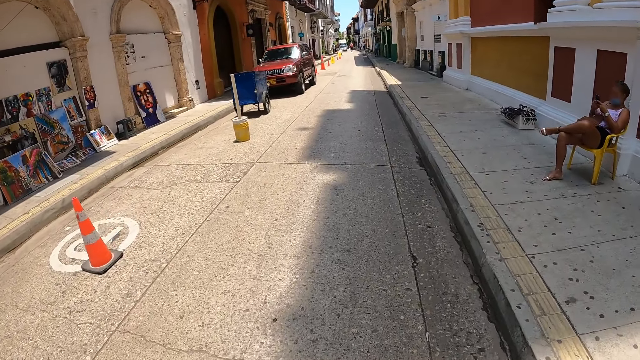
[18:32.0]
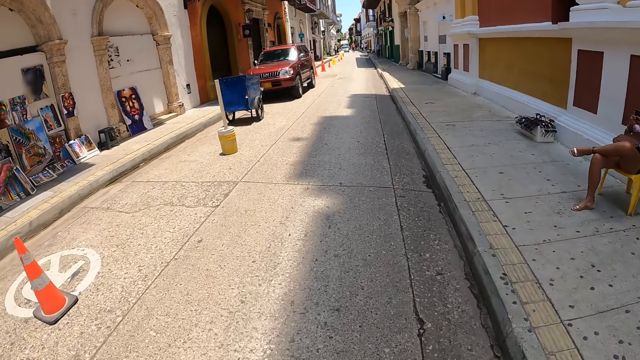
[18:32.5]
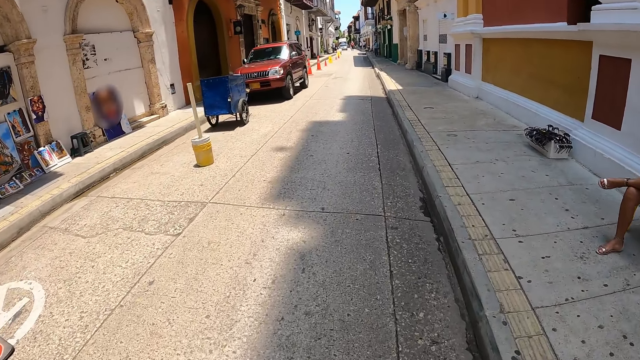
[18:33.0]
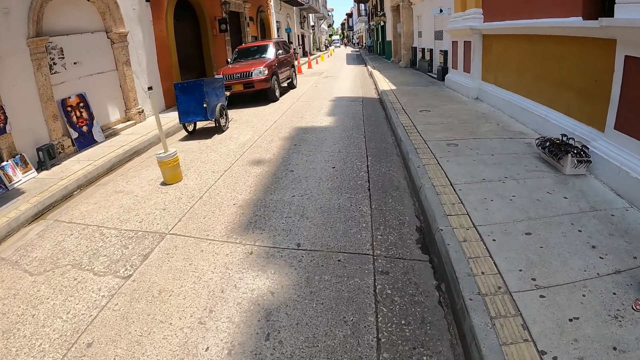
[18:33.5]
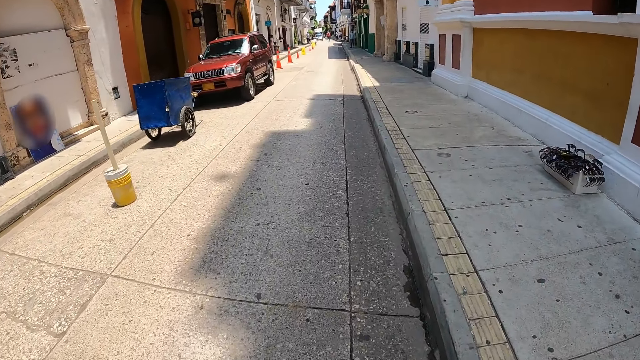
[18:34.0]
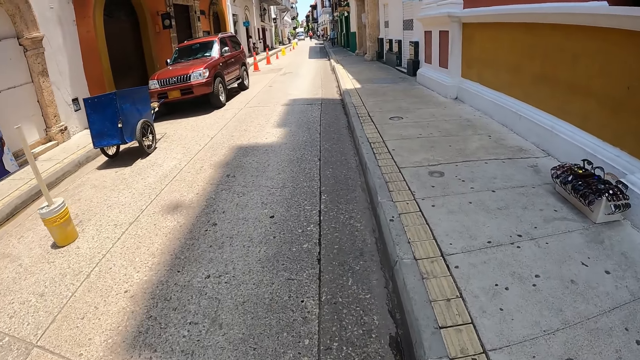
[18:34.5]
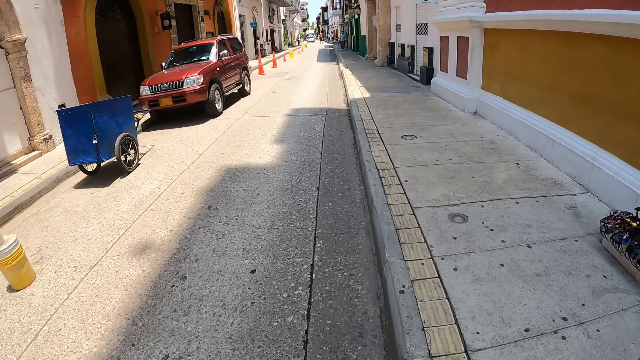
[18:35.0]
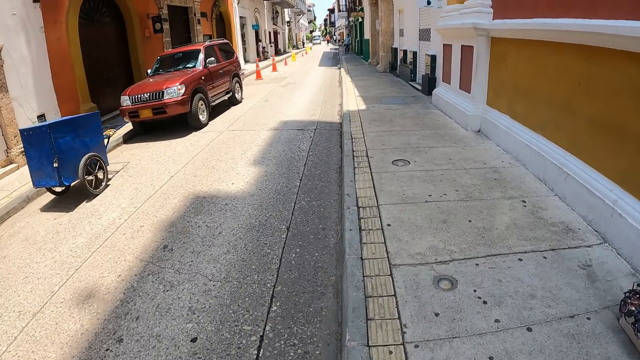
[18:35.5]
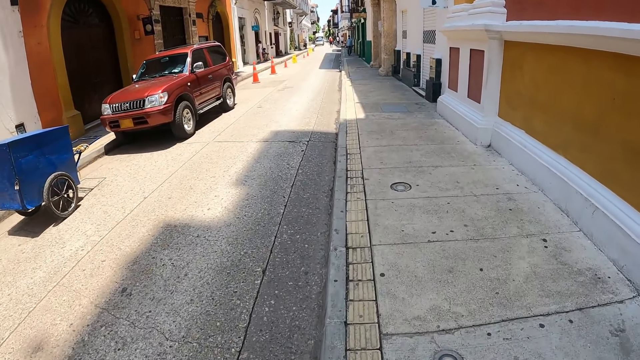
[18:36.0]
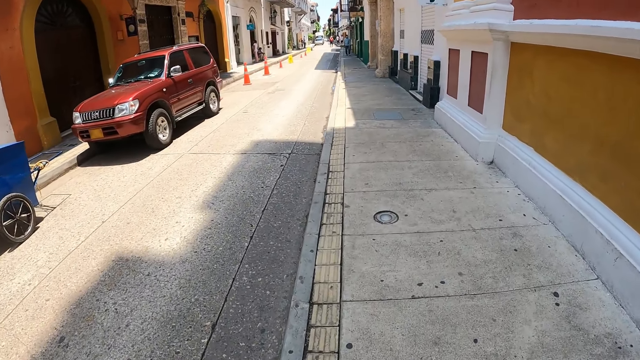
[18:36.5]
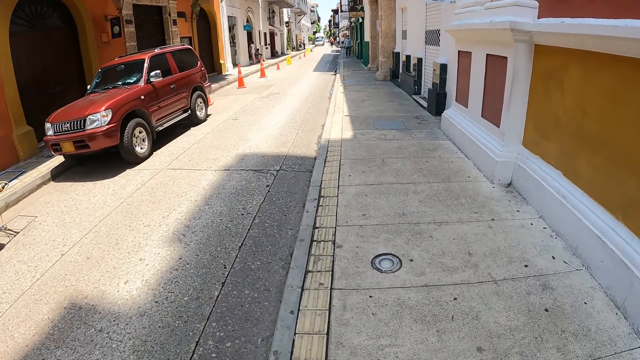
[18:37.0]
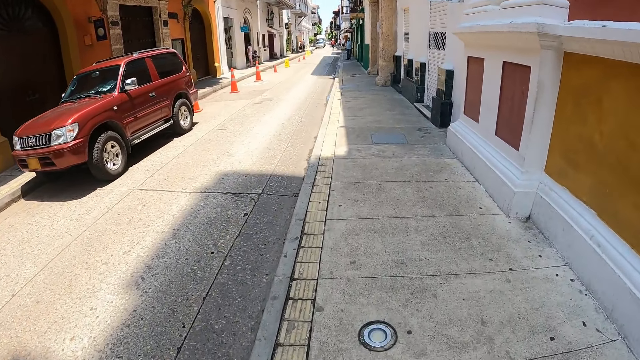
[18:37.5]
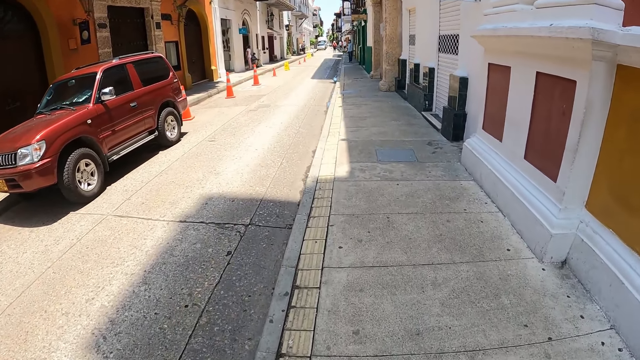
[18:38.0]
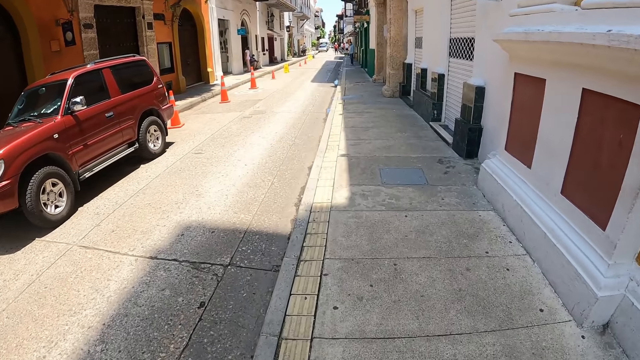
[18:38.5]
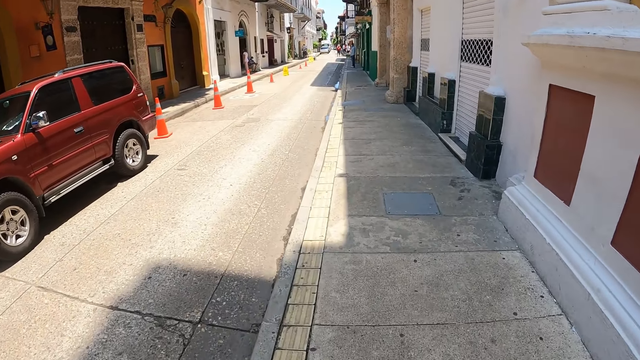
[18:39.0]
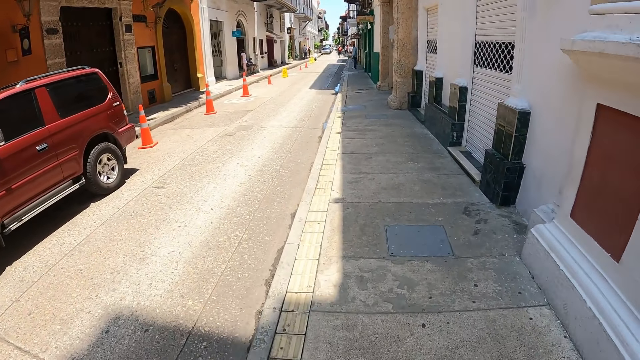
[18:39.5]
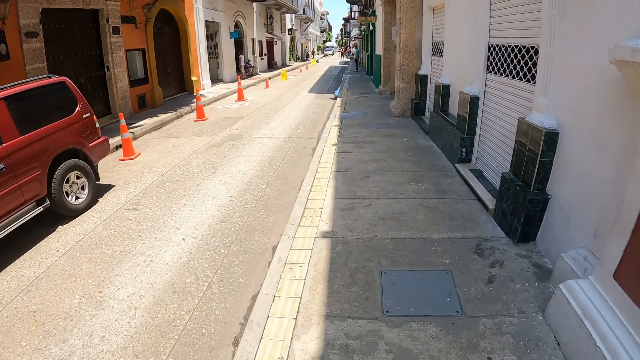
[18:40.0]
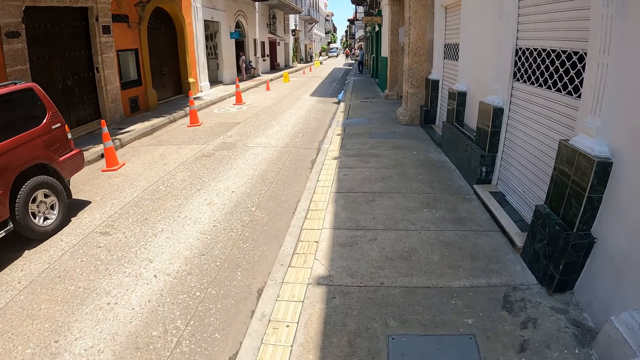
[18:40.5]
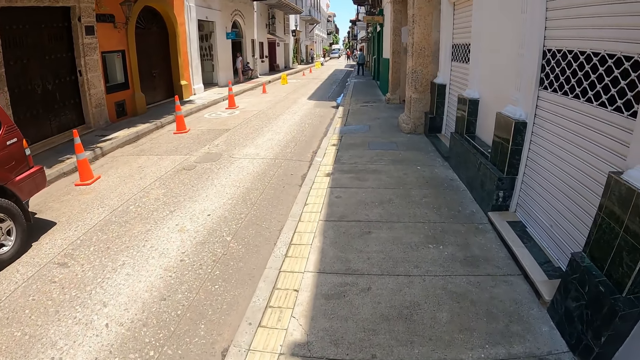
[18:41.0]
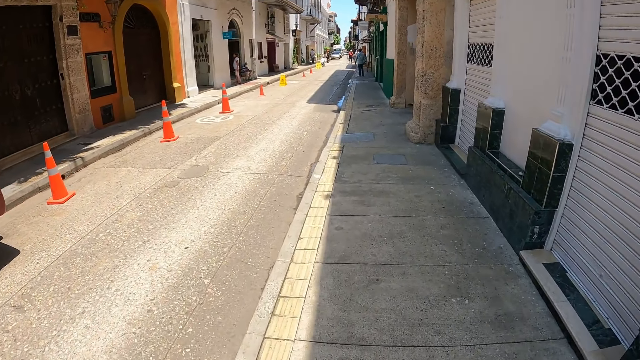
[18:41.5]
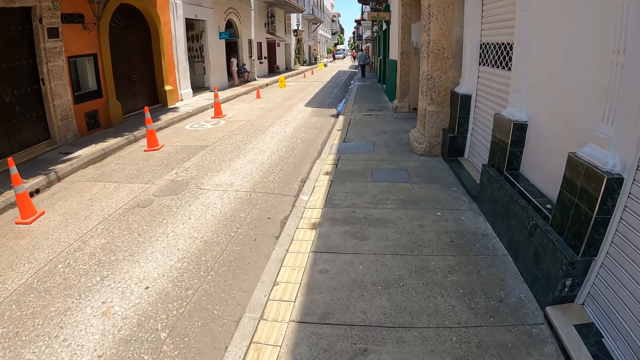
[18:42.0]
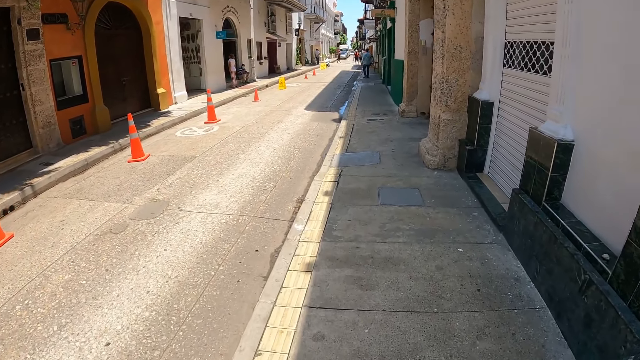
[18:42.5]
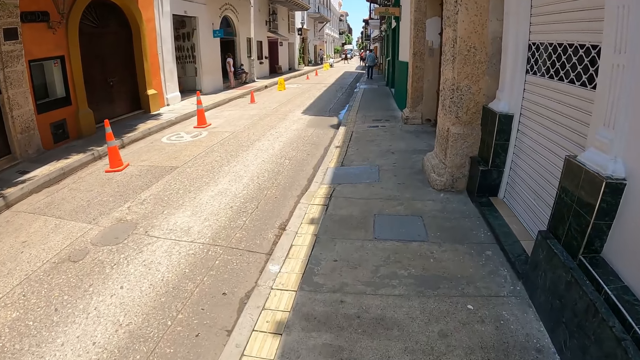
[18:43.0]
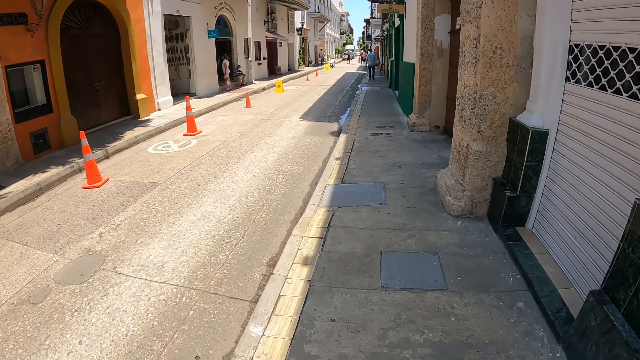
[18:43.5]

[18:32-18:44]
The camera wearer walks on the pathway.

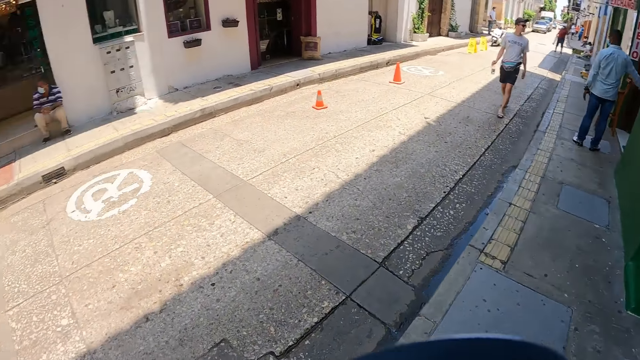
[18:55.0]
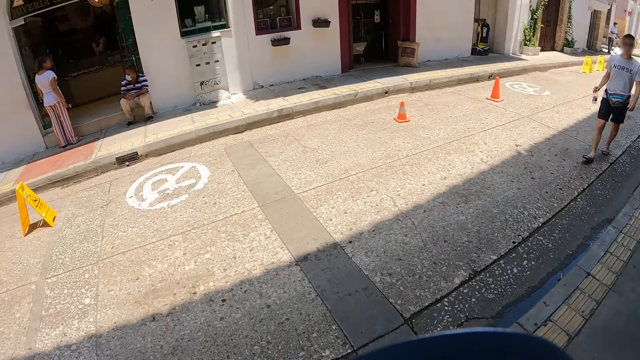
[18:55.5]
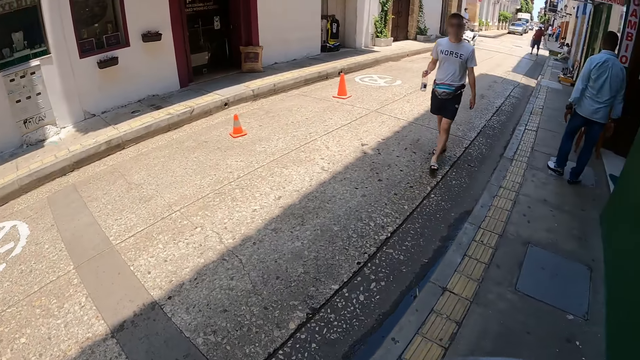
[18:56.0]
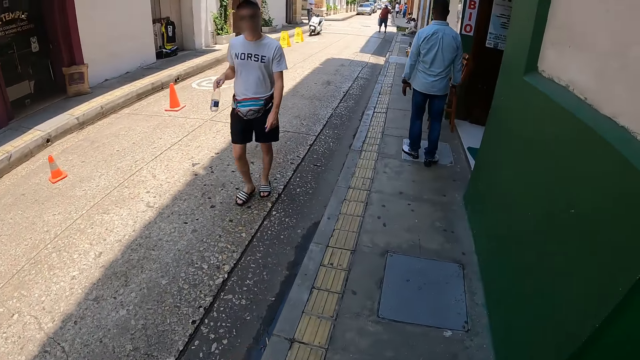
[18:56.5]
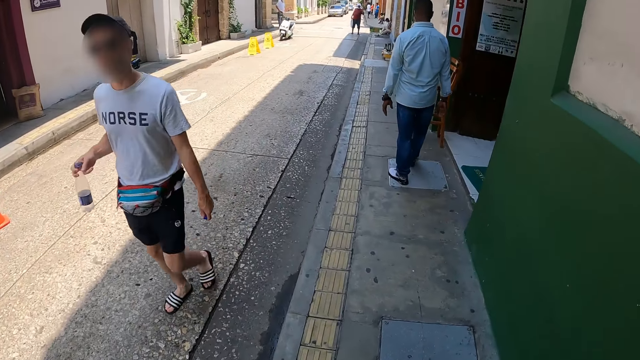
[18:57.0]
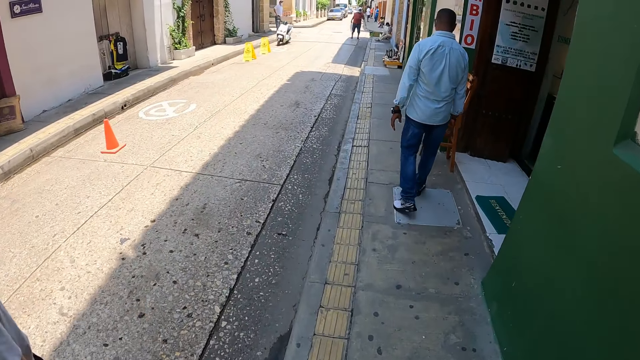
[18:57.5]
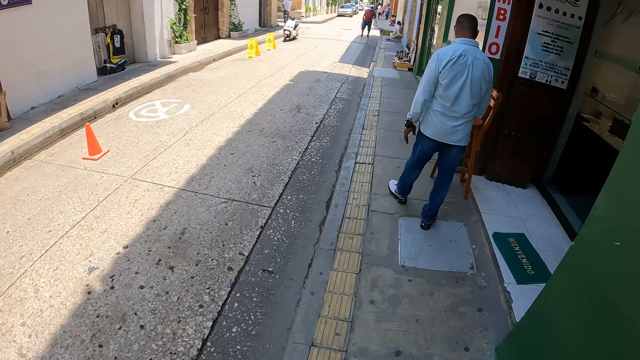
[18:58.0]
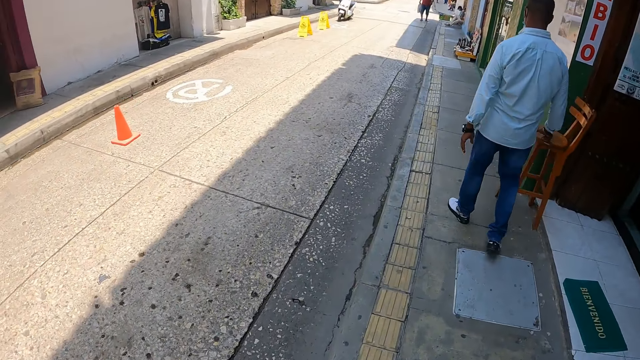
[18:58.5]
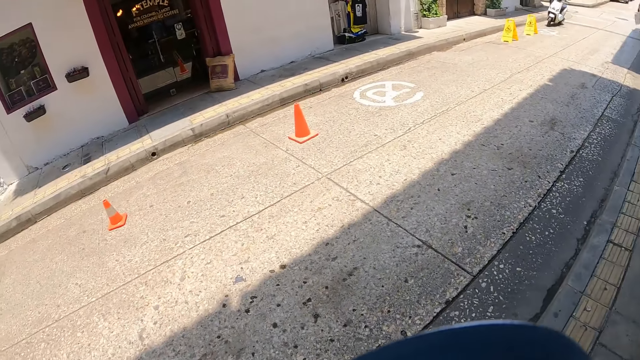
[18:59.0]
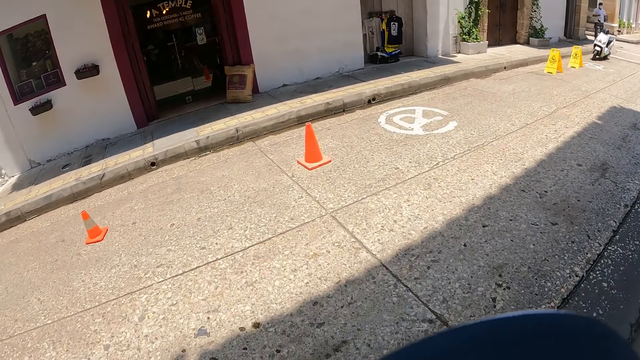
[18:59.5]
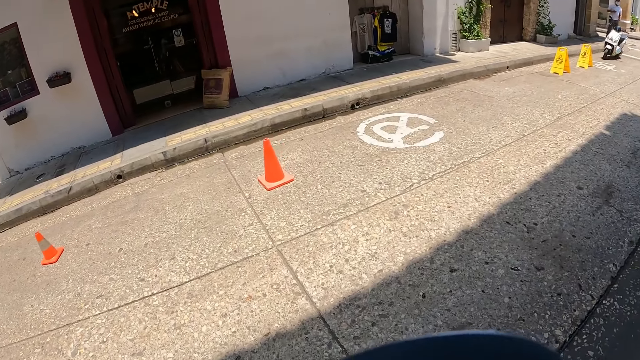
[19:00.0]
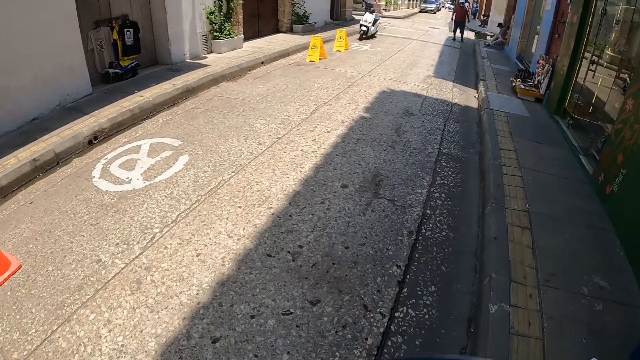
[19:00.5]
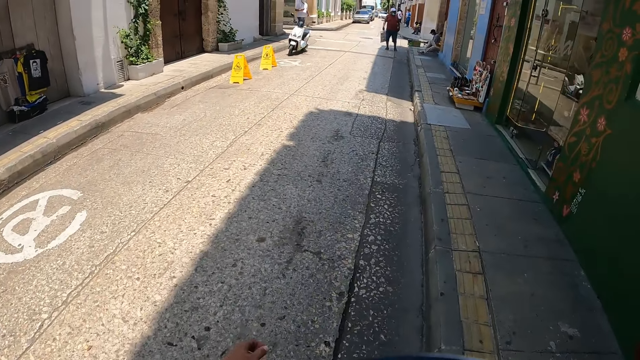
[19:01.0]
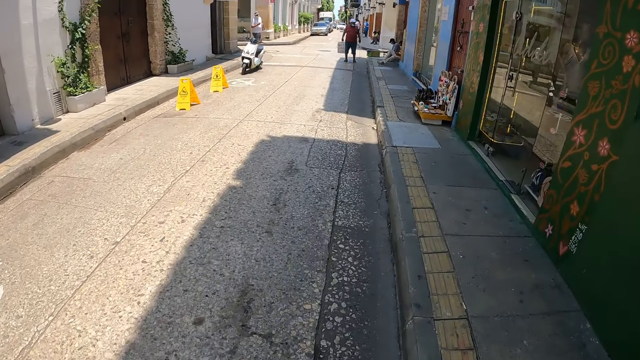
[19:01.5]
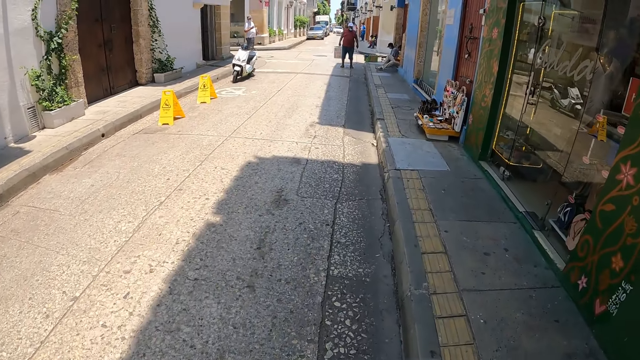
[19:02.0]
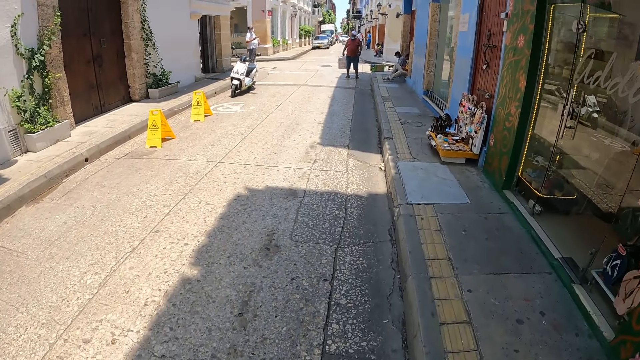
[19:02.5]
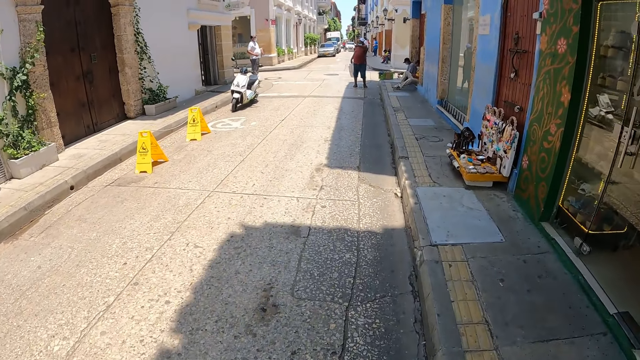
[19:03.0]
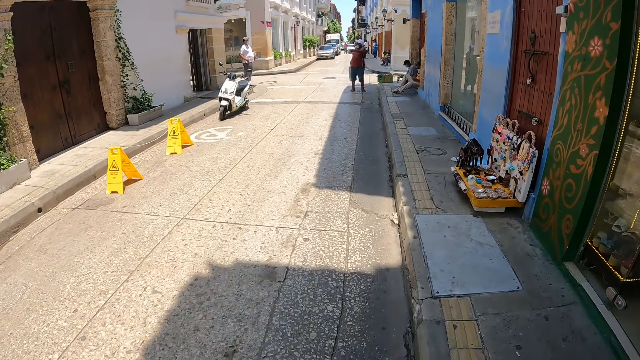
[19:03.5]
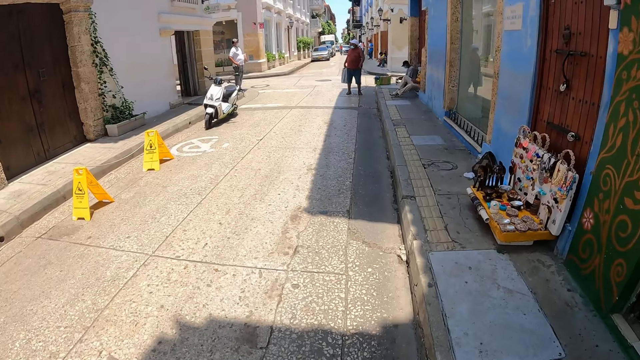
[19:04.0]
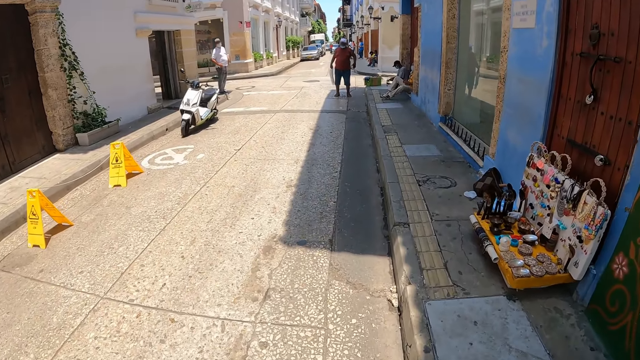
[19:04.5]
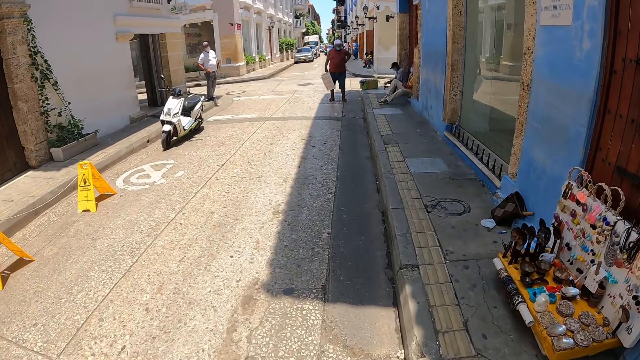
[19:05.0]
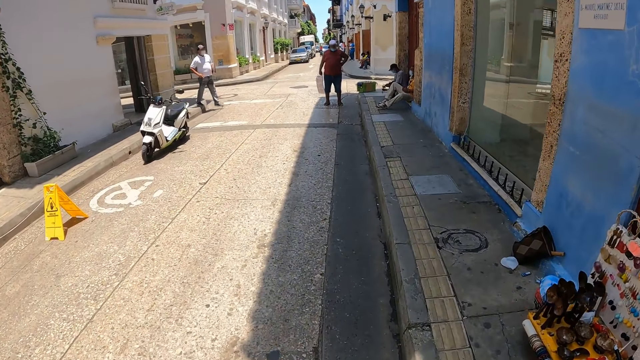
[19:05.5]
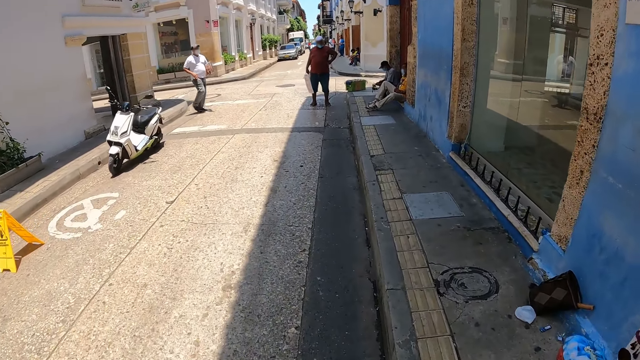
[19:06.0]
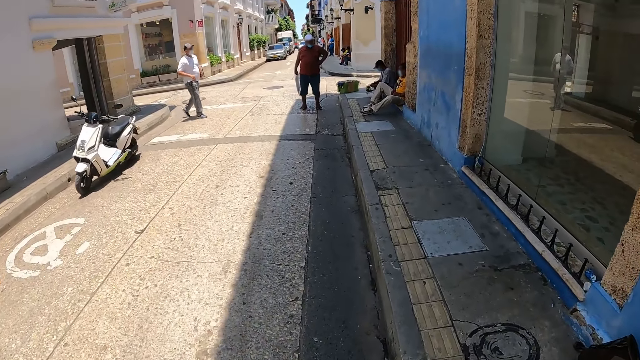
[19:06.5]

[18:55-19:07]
The camera wearer looks around. A man walks around. The camera wearer walks on the pathway. They walk on the road.
